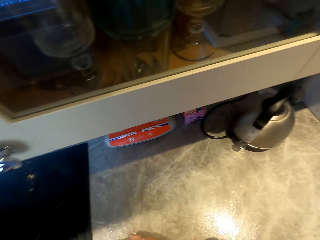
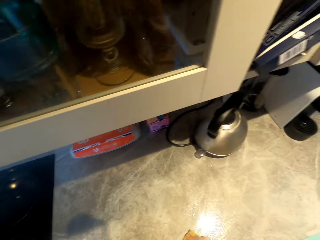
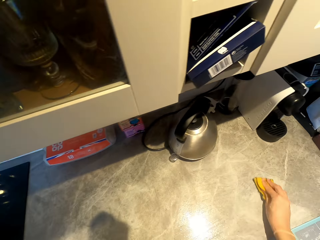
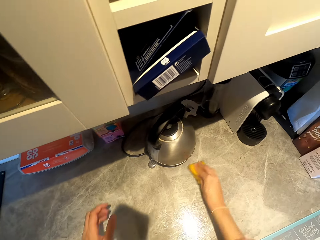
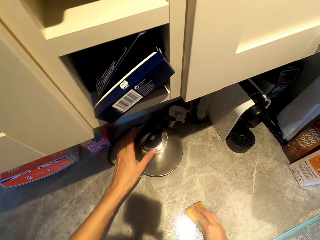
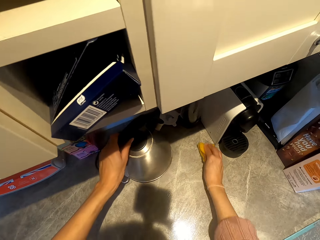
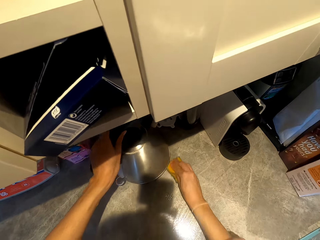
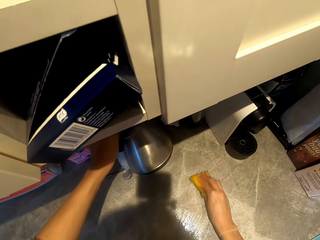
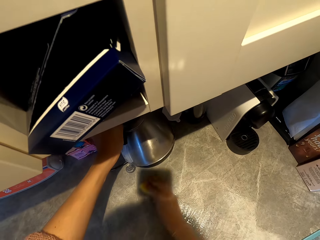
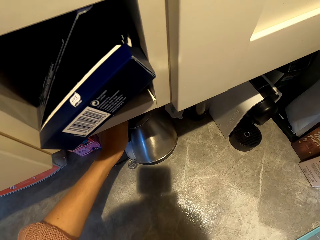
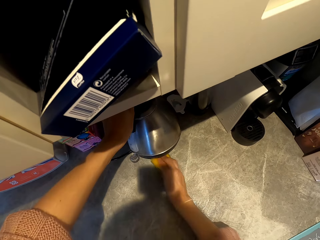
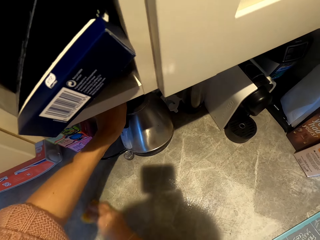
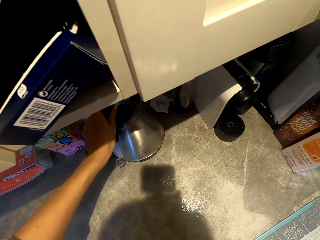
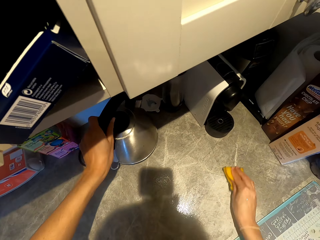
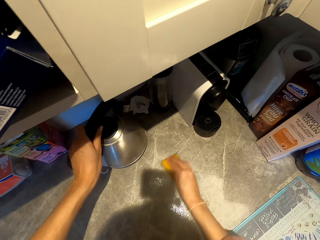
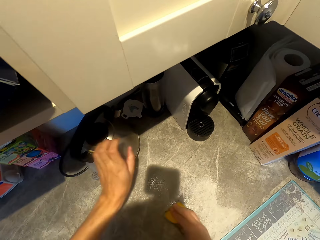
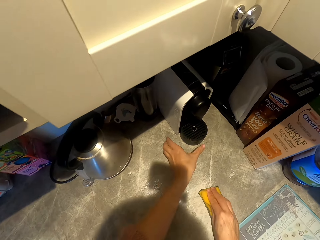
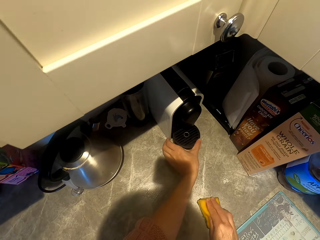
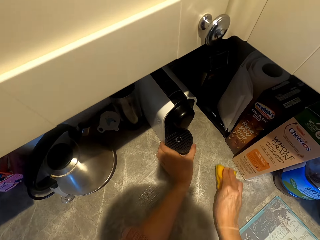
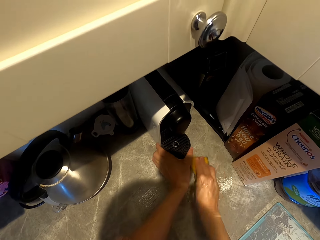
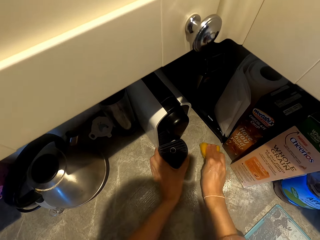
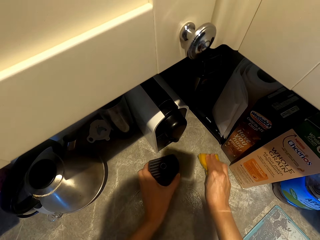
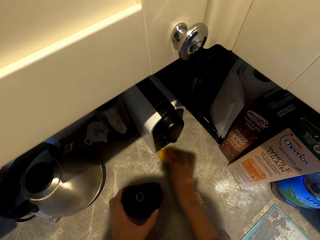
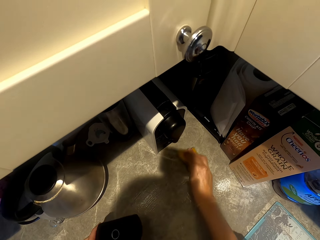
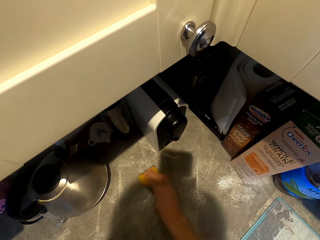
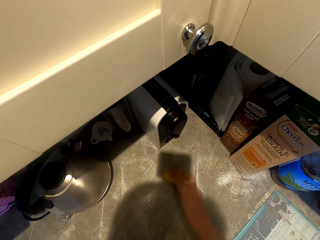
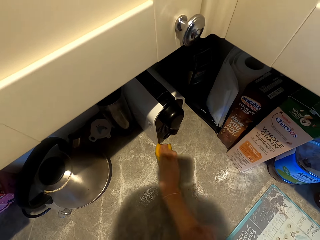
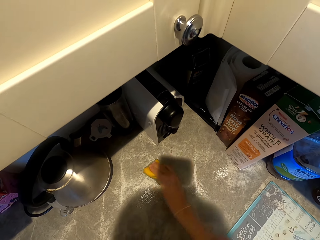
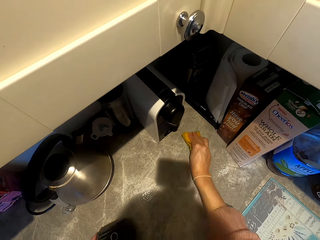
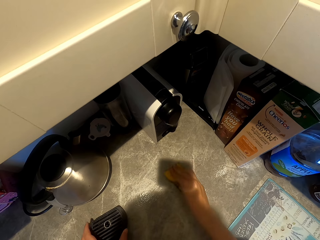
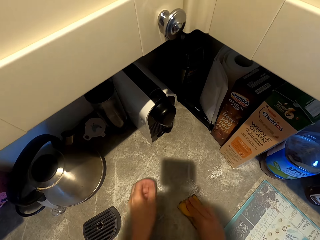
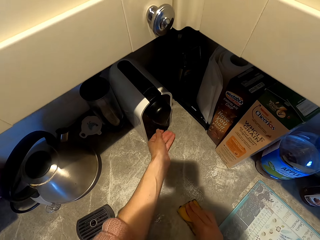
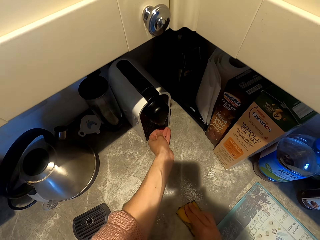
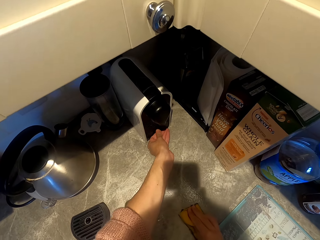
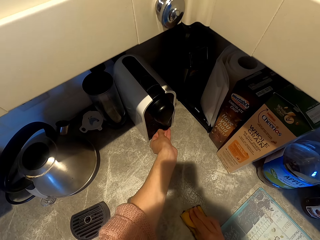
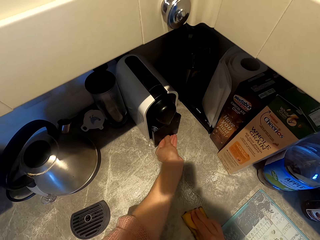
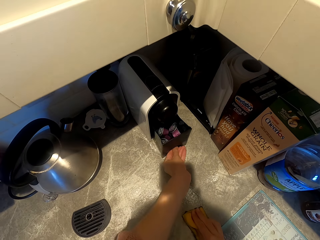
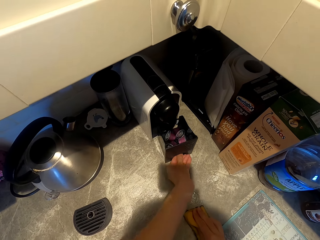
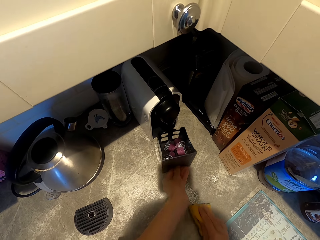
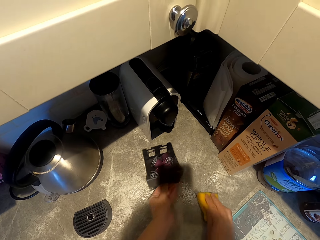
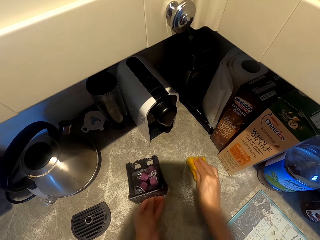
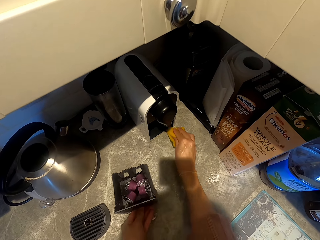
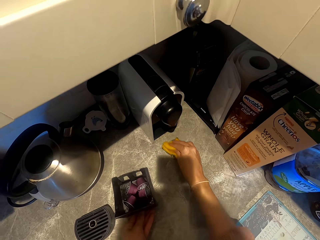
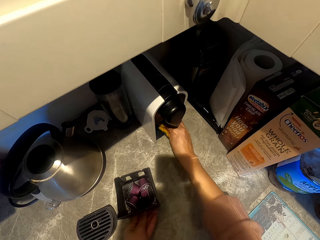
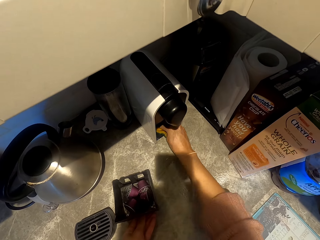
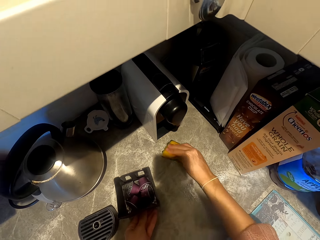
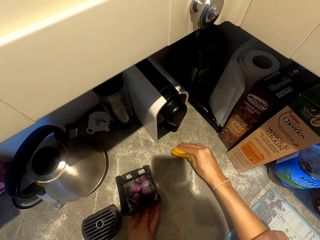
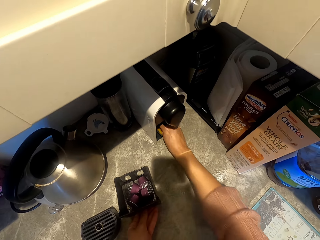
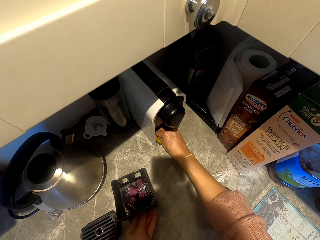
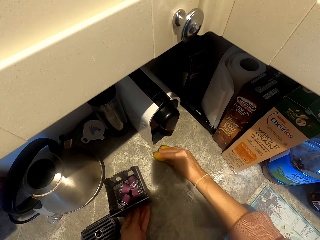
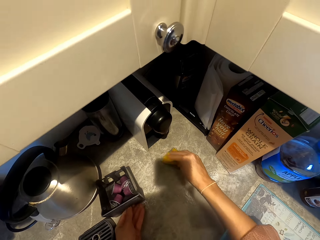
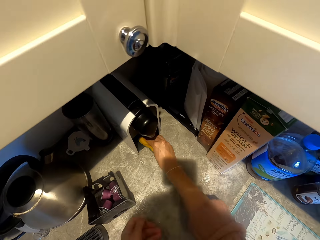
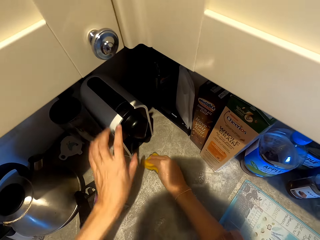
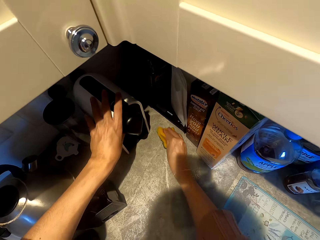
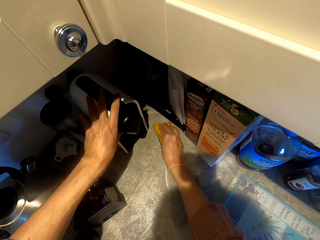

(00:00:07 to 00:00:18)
The camera wearer holds a kettle. They clean the countertop, pick up something and move the kettle. They clean the countertop. They remove the tin. They pick up something. They clean the countertop. They wipe the container.

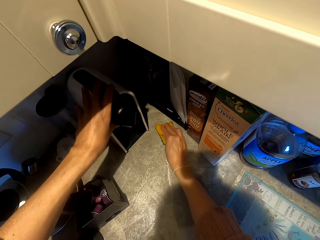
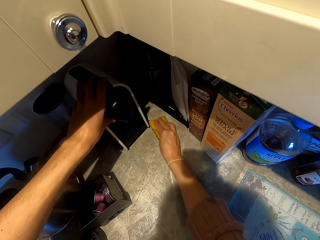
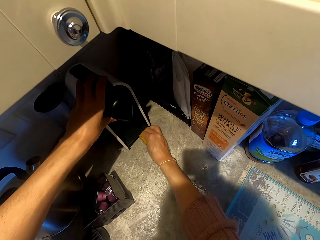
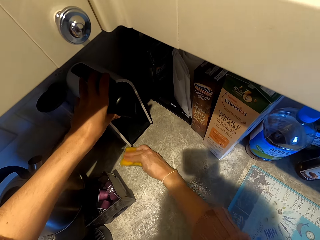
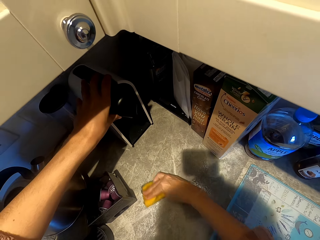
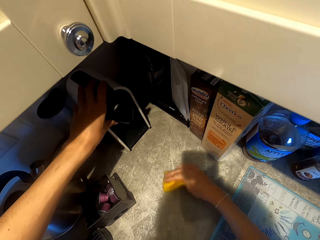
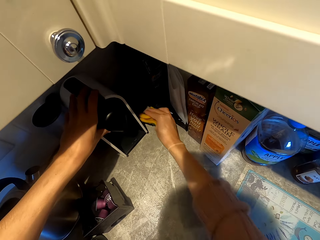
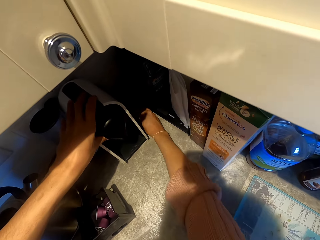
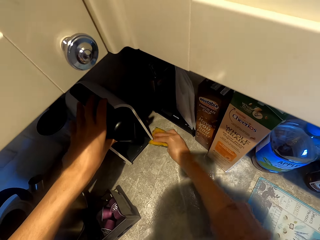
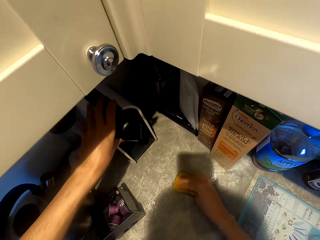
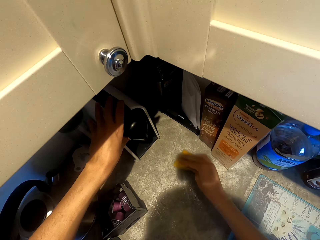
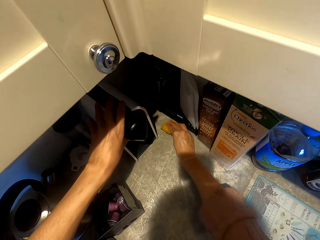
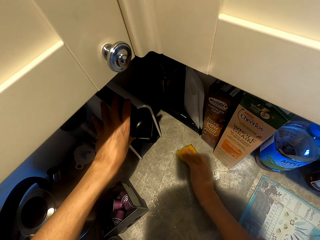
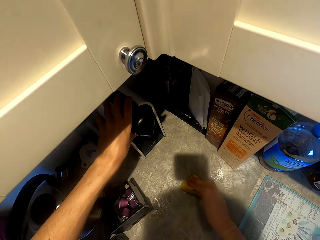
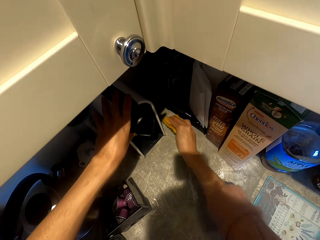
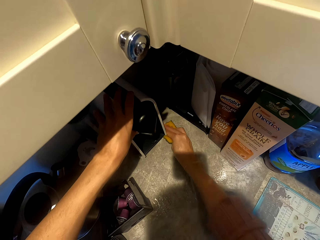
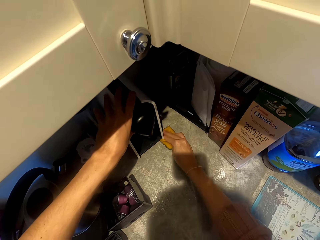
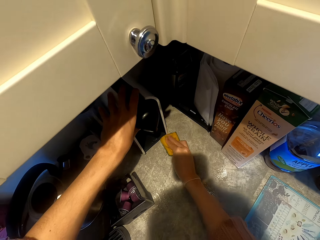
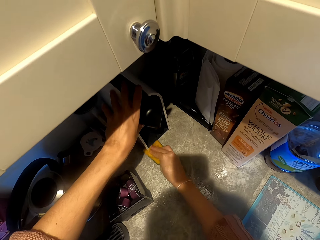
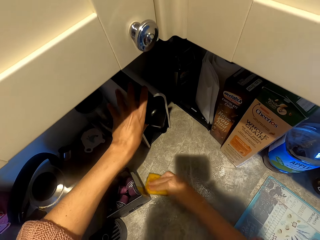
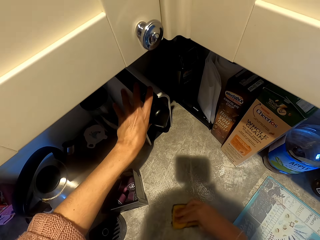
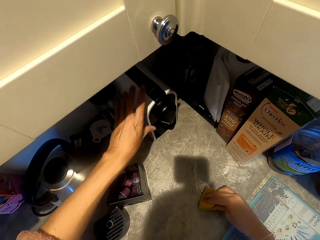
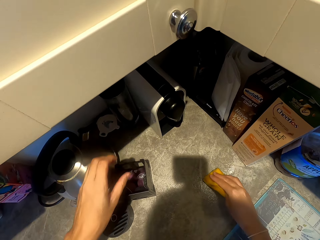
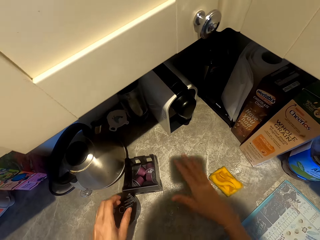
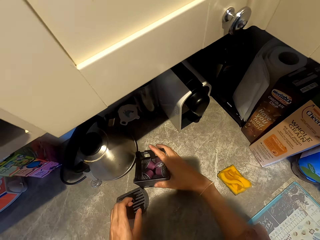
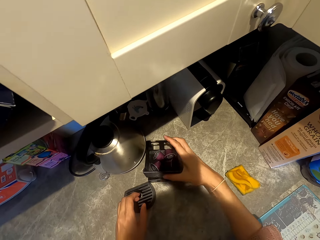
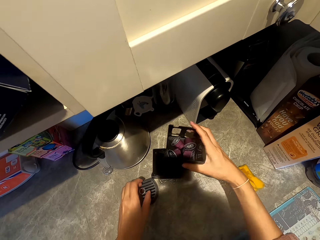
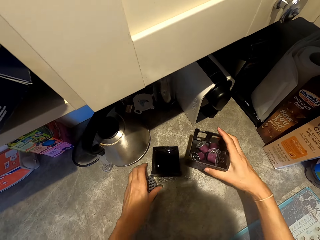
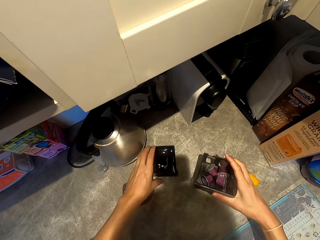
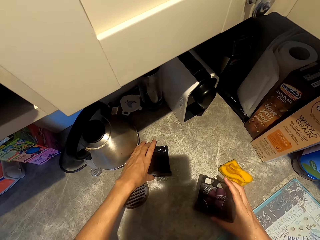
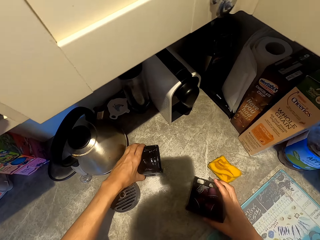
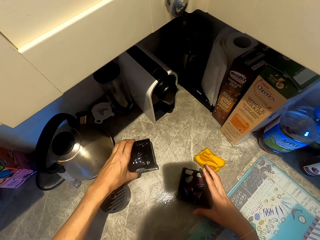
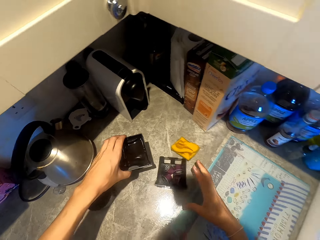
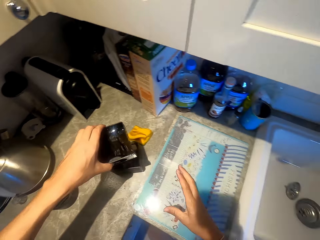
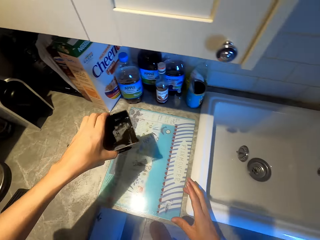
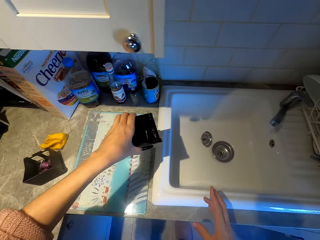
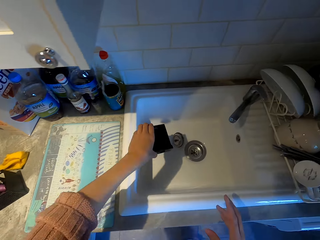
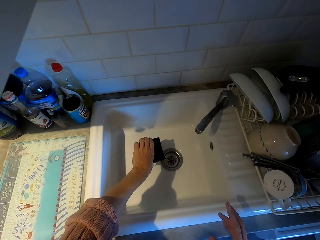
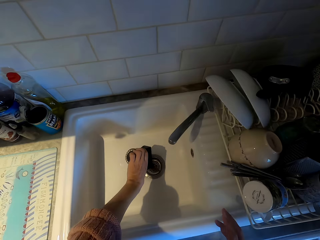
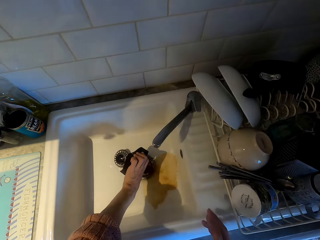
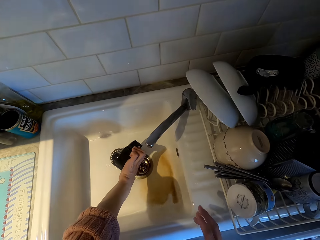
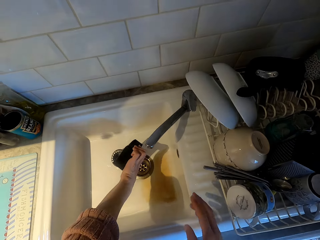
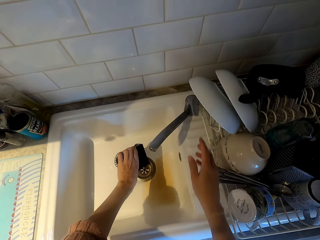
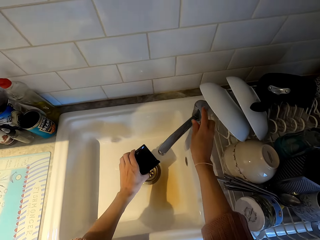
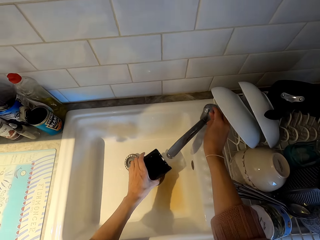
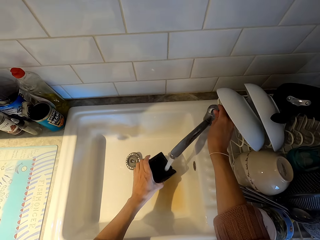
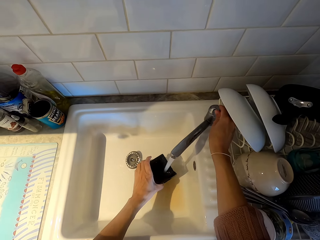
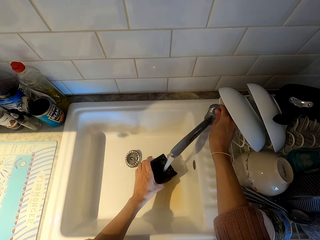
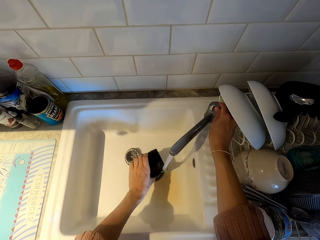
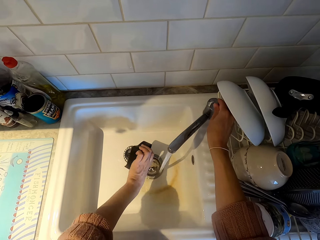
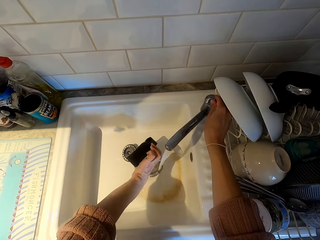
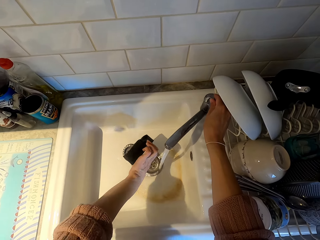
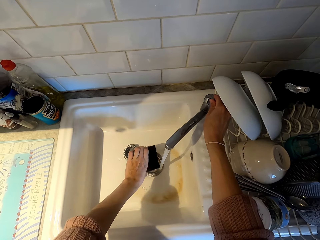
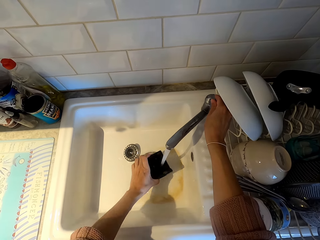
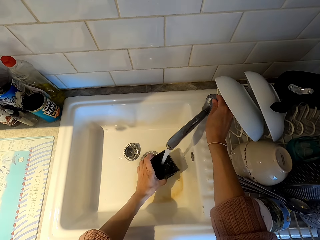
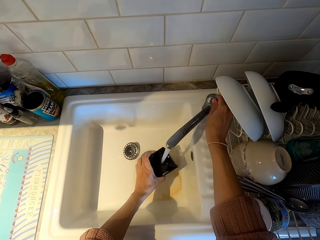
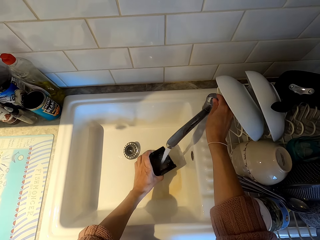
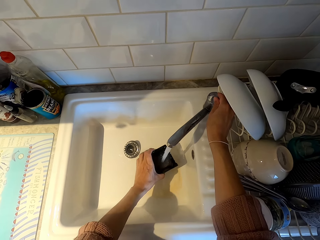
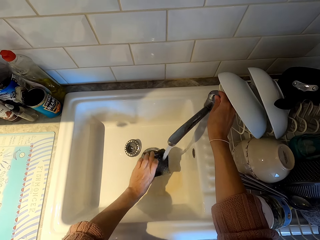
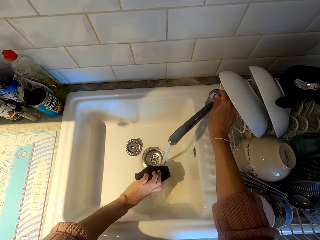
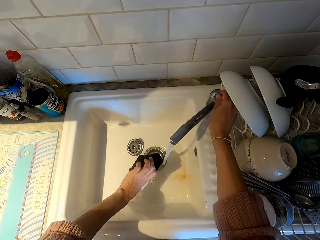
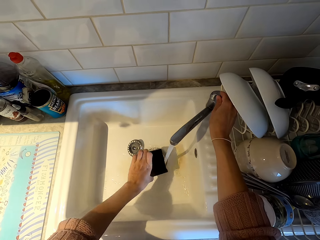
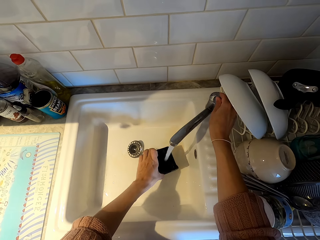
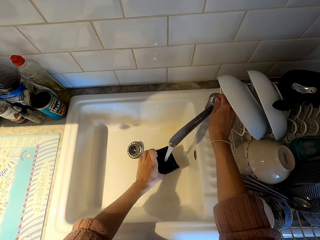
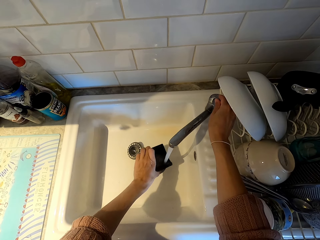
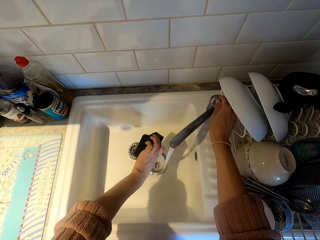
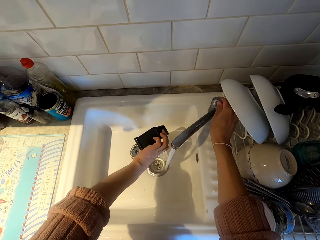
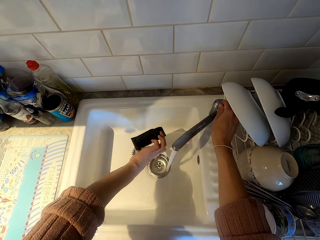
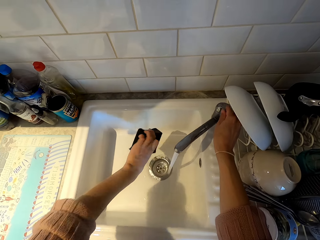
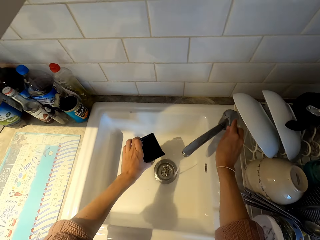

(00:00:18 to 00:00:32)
The camera wearer lifts the container. They hold something. They clean the countertop. They put the container down. They drop a scrubber. They pick up the tin of something. They hold something. They put the tin down on the countertop. They pour the coffee in the sink. They open the tap. They clean the tin. They pour water in the sink. They put water in the tin.
